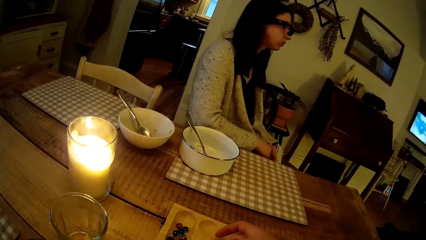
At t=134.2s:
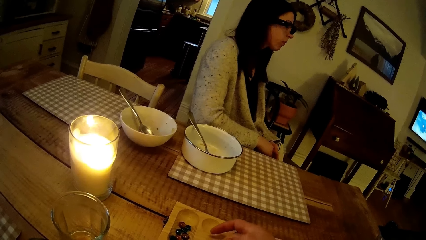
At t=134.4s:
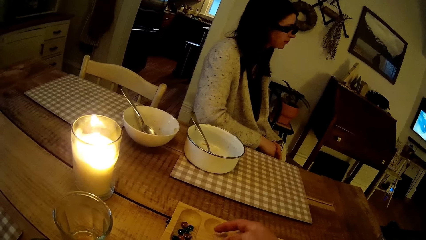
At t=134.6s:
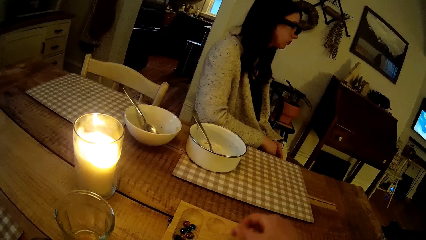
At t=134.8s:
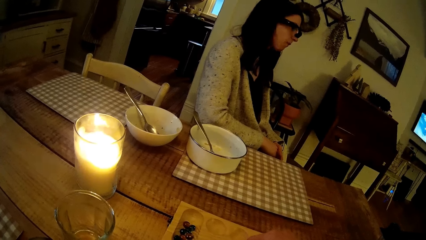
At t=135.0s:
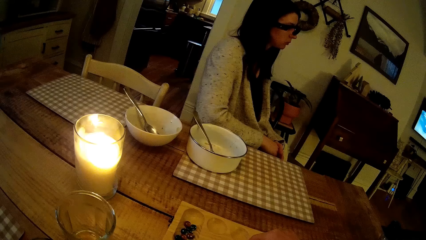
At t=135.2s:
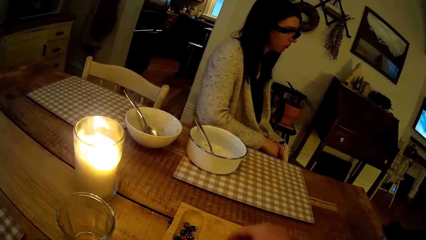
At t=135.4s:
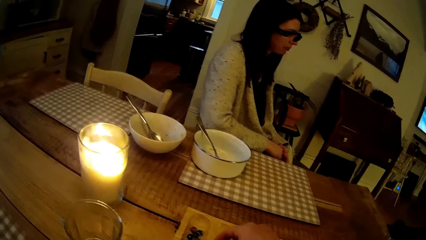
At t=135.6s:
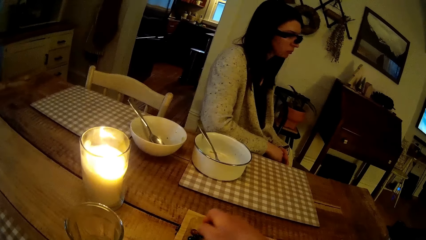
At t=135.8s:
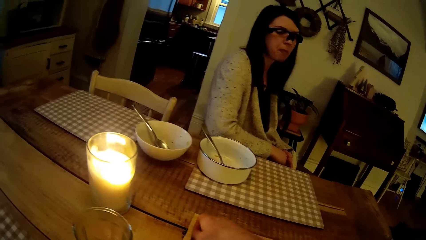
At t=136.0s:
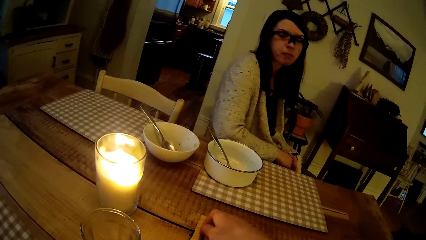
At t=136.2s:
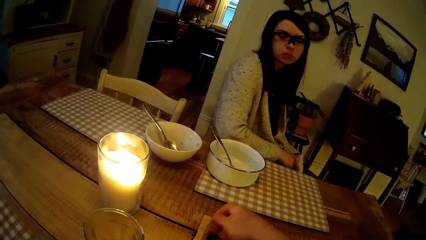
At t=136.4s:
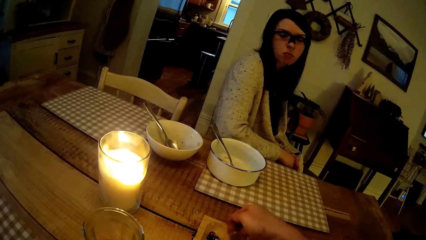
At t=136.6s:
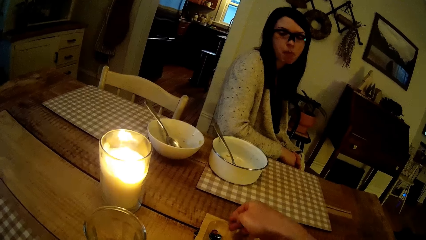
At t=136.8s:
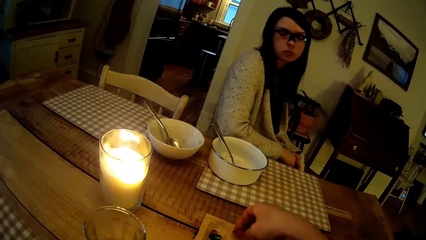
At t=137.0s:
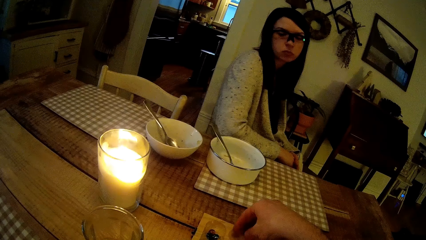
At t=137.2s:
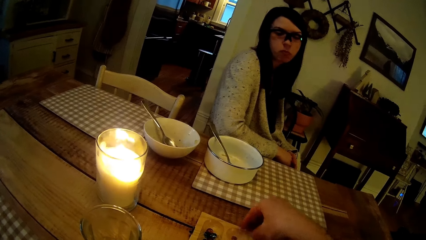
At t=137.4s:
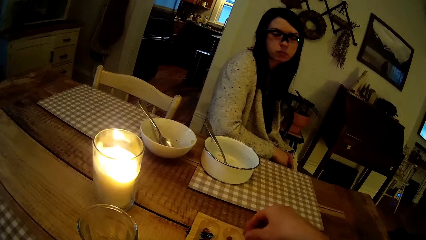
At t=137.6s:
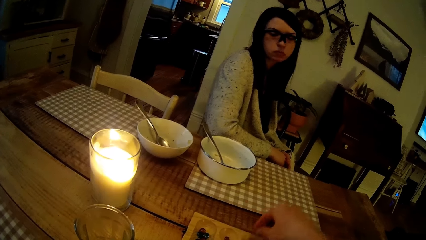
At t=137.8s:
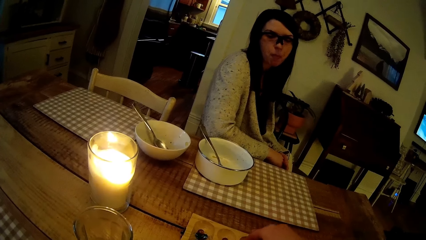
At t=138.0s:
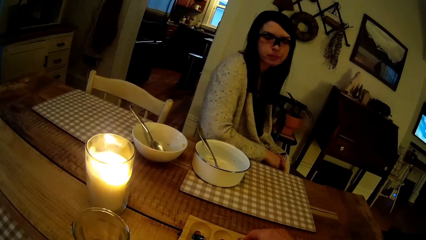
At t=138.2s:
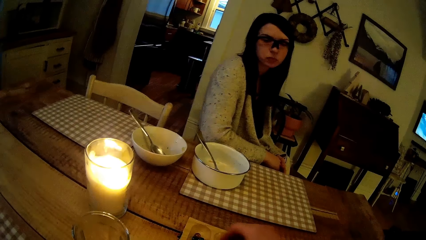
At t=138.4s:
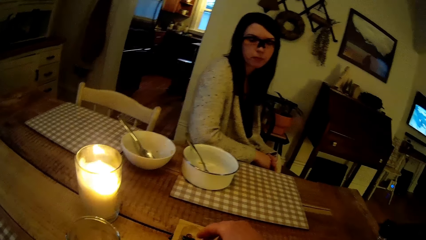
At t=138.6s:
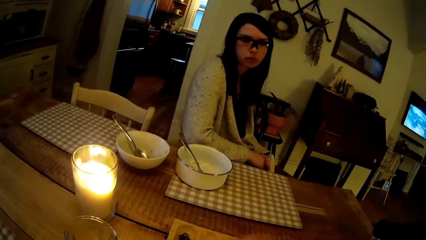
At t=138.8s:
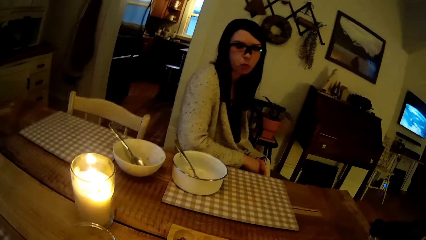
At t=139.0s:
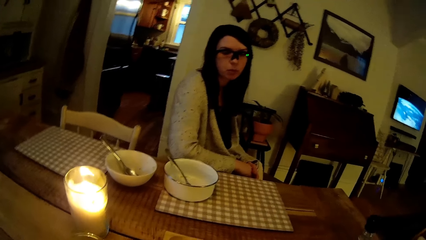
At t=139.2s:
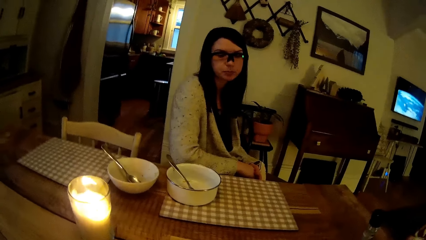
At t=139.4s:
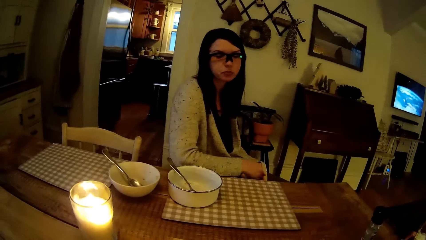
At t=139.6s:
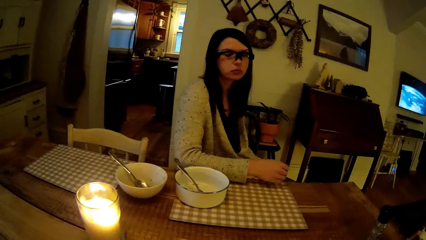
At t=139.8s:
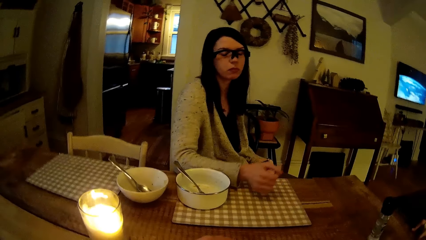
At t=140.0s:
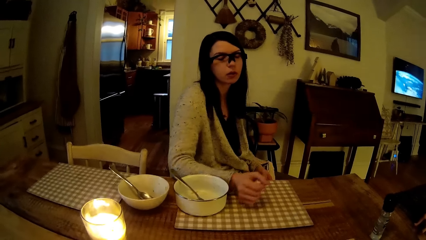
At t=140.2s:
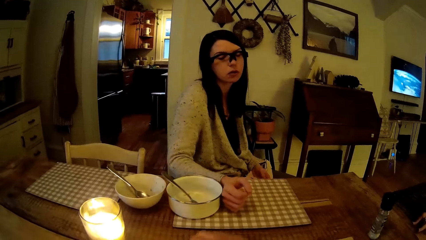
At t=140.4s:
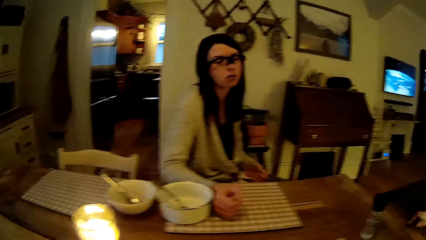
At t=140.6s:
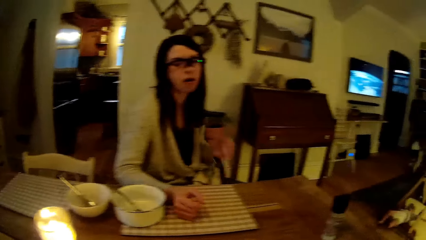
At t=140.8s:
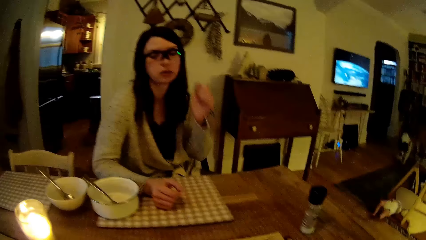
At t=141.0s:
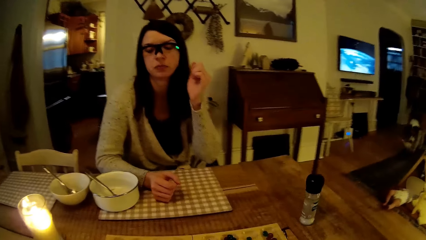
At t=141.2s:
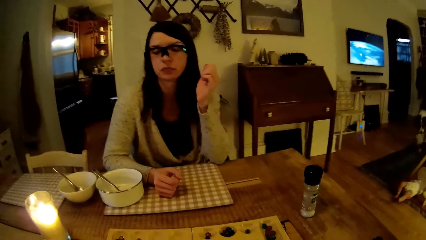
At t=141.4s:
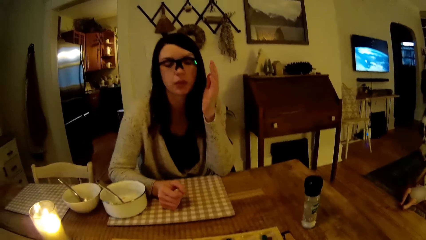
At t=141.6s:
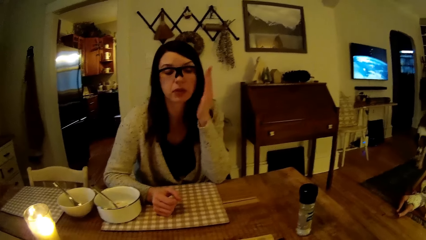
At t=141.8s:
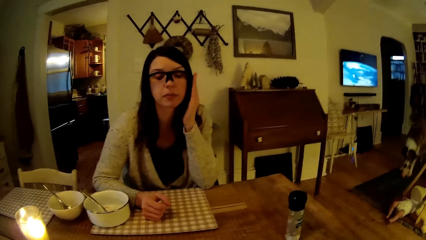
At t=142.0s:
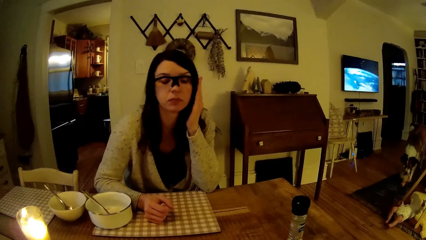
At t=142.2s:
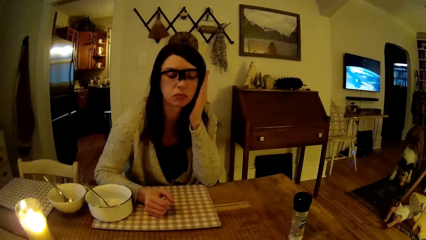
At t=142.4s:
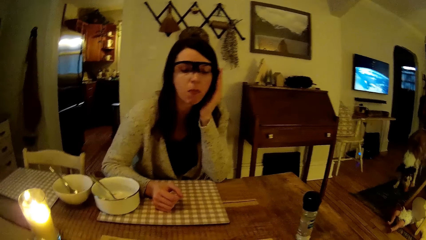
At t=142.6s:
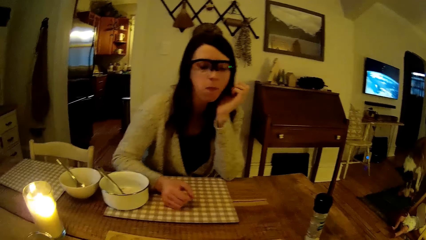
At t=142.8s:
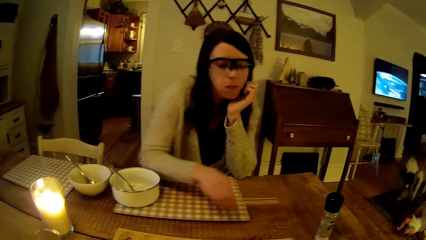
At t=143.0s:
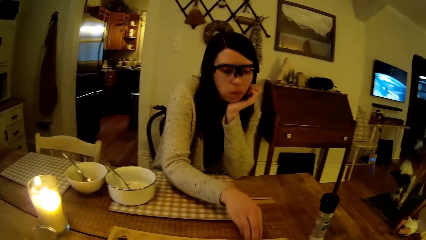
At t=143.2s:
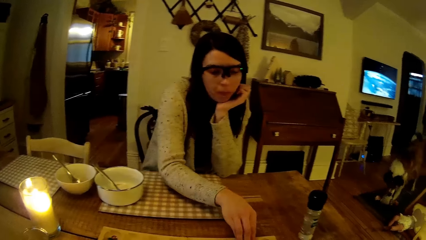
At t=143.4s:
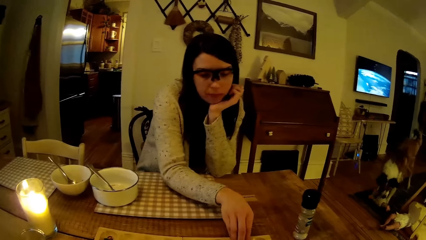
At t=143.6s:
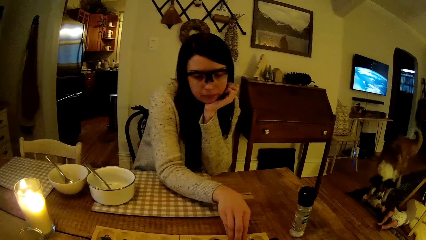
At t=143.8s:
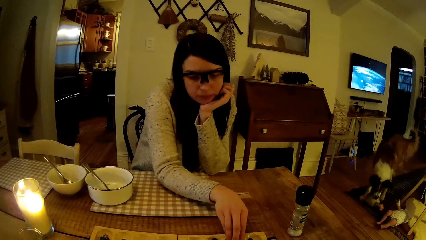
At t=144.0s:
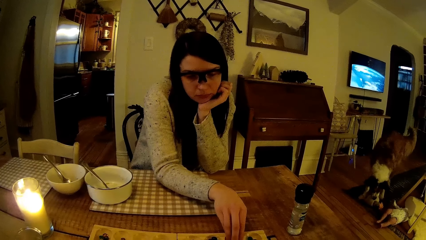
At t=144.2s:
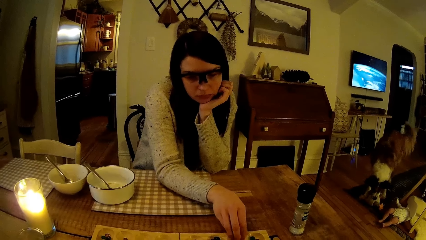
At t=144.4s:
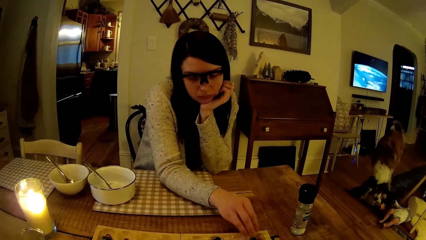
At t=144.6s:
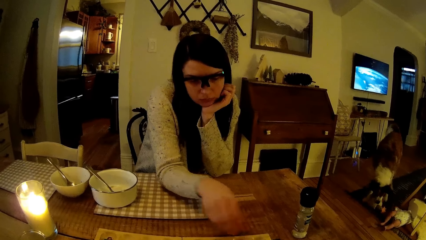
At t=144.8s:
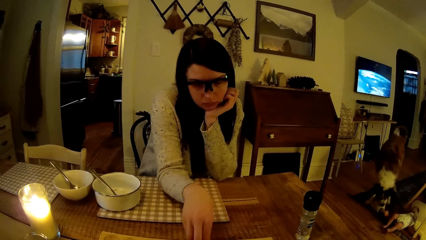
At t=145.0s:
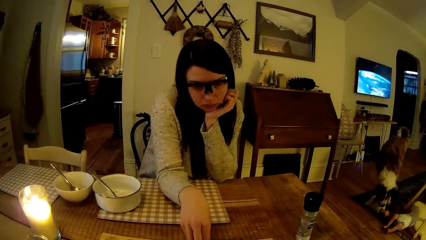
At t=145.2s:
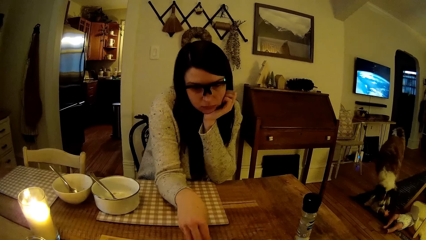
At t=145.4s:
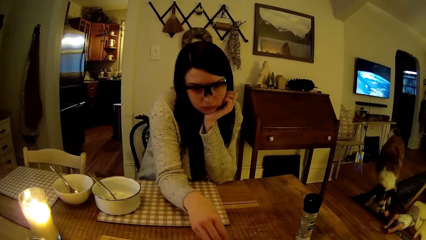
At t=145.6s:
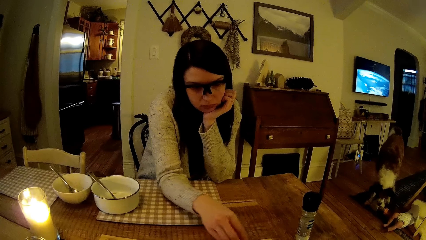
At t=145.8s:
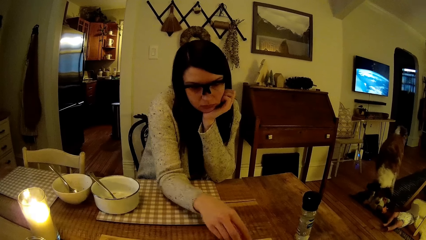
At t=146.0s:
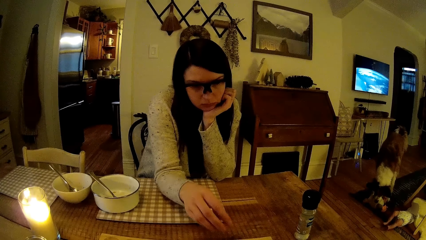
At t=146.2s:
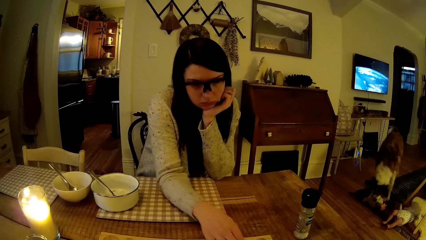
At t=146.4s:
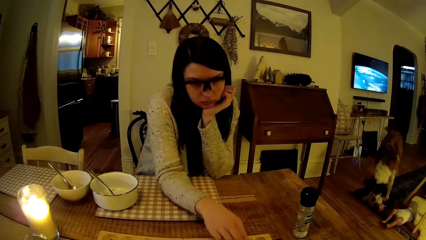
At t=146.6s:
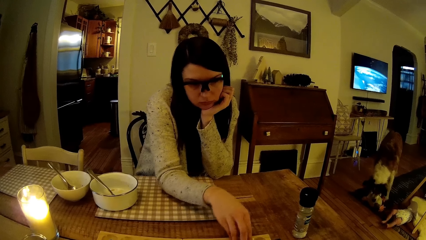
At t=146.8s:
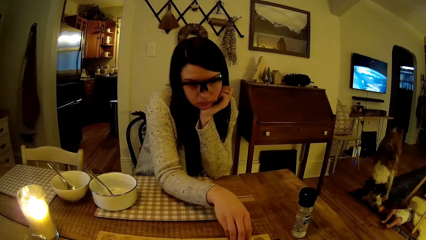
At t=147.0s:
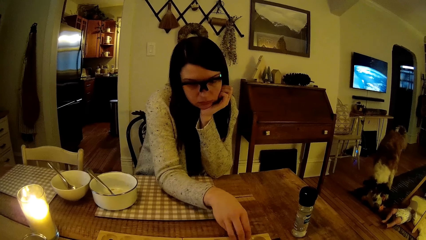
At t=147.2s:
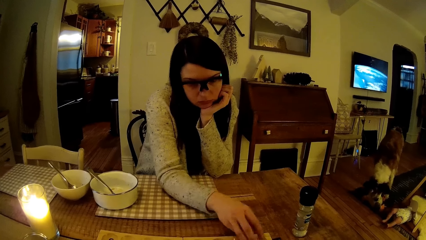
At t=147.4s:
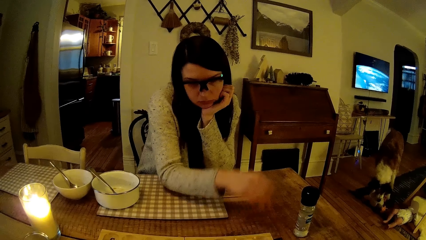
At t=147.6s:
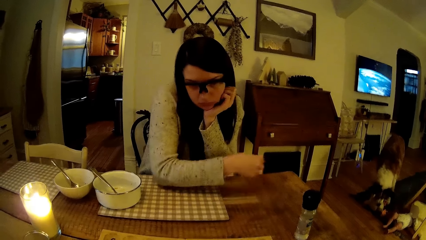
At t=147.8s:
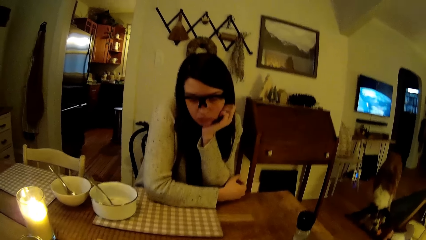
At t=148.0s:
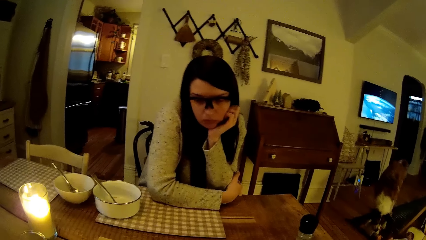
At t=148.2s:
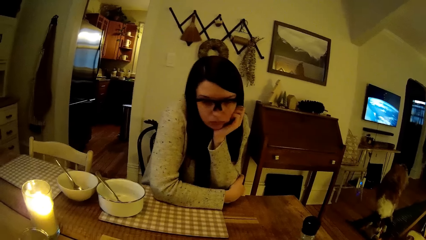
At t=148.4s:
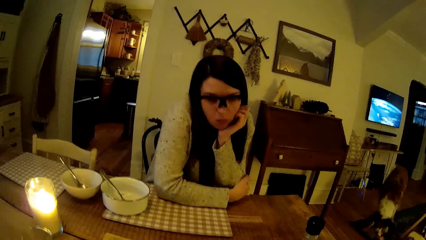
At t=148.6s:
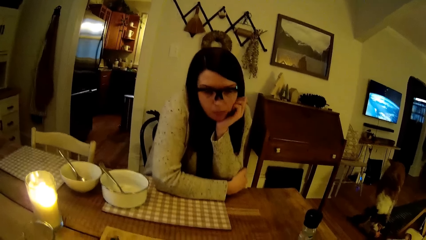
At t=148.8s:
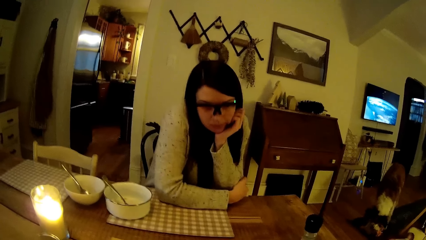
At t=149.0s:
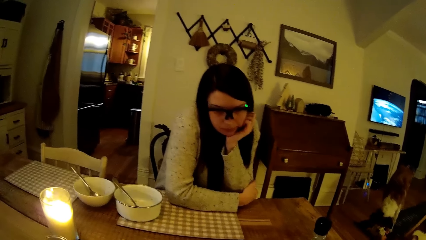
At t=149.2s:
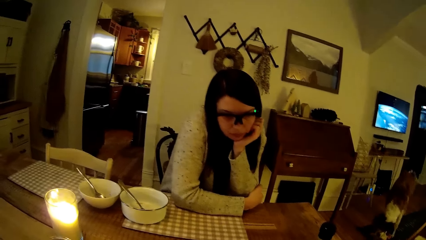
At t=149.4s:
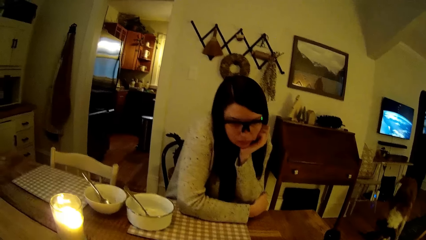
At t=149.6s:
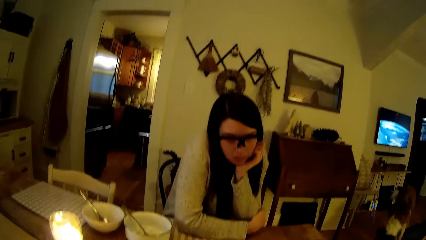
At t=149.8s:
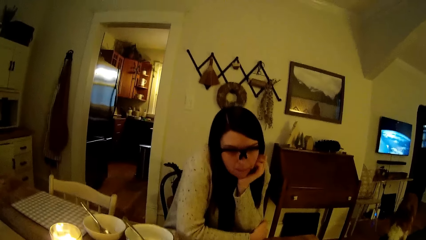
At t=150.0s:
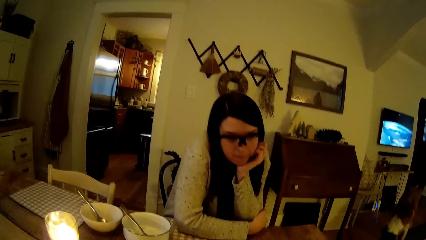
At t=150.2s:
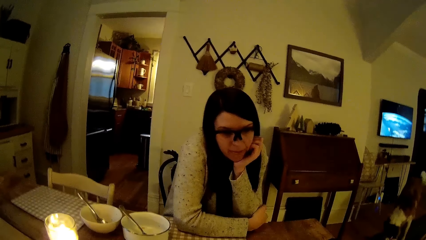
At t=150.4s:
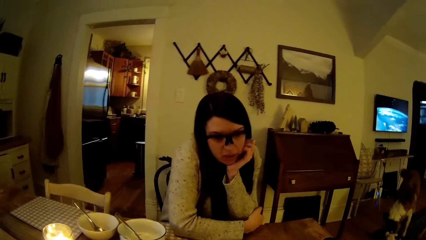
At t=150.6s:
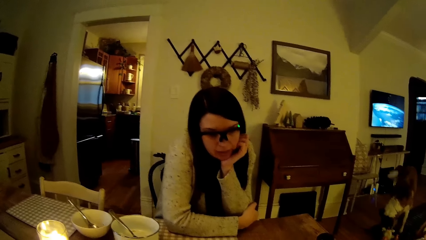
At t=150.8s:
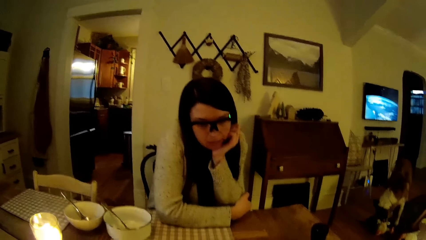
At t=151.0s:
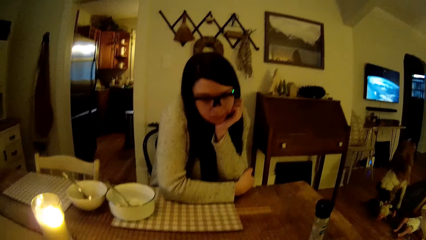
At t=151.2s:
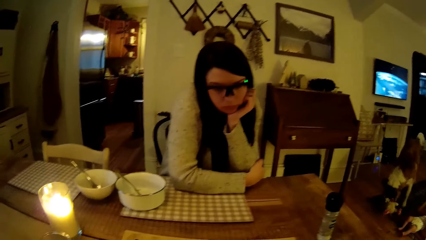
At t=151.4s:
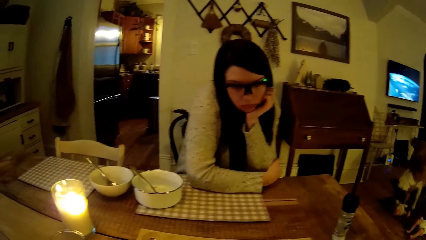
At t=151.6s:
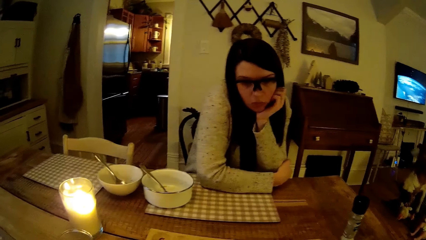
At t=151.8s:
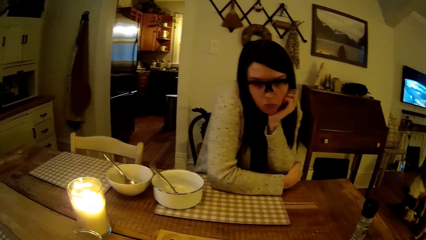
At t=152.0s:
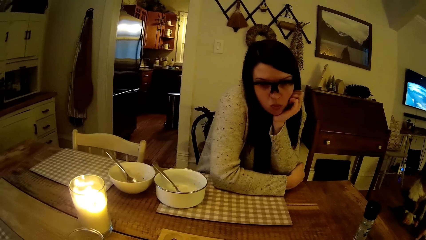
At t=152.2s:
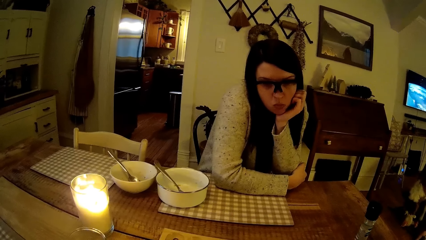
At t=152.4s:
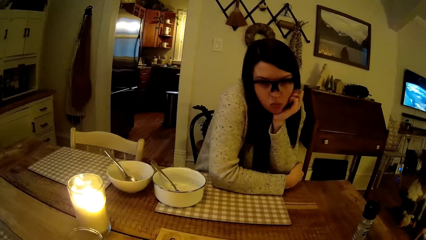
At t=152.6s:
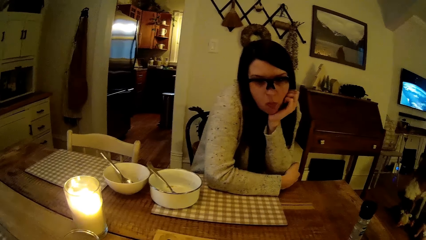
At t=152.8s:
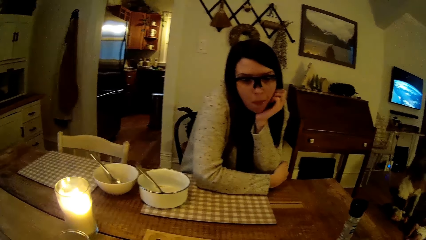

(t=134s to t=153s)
A woman stares. The camera wearer distributes the marble. The woman pushes the bowl. A dog plays with a doll on the floor. The woman adjusts the pair of sunglasses on her face with her left hand. The woman moves some balls on the board with her right hand. The camera wearer interacts with the woman.
